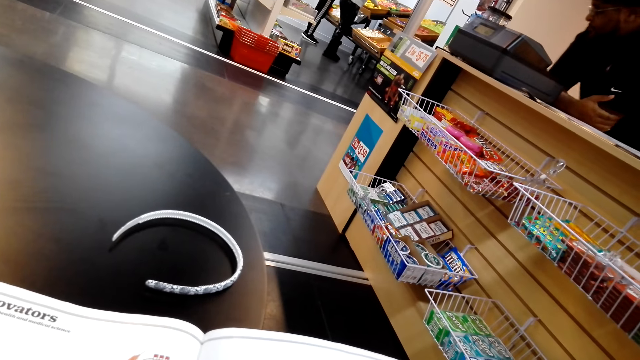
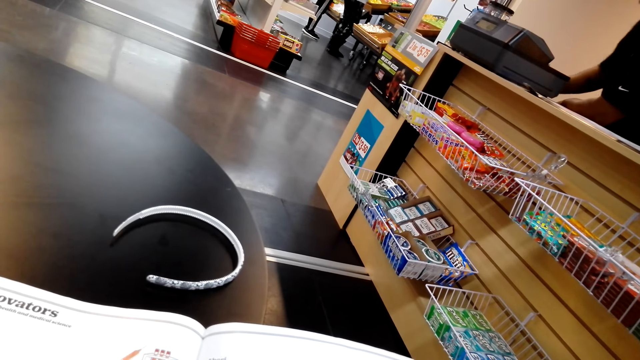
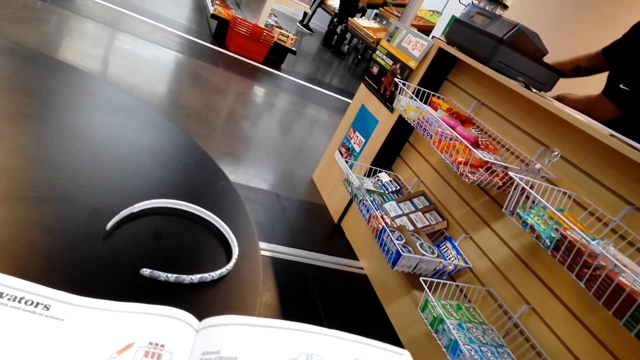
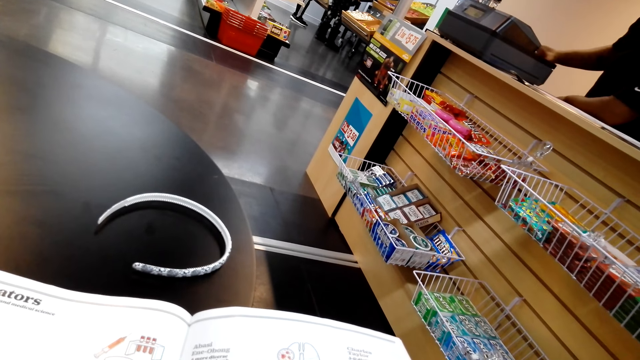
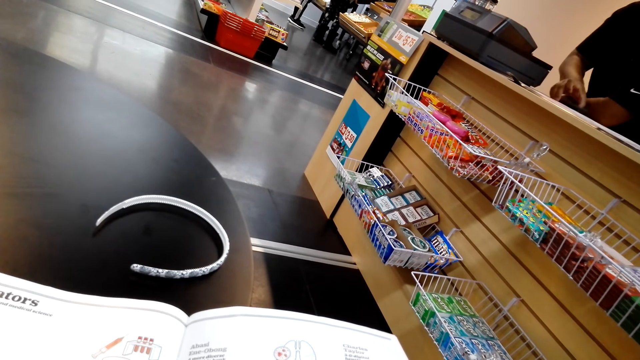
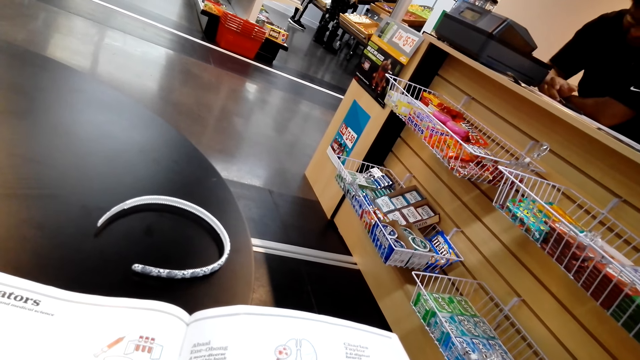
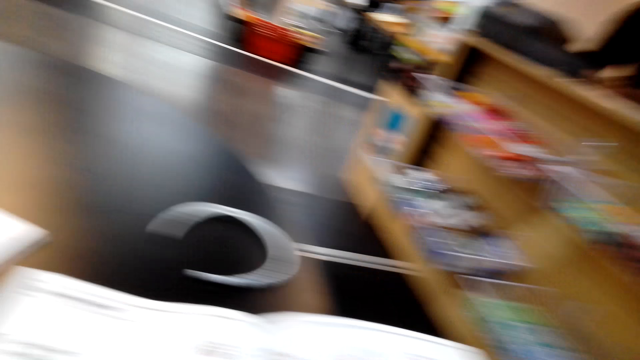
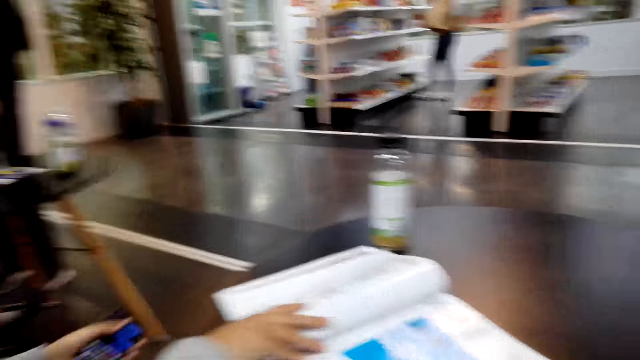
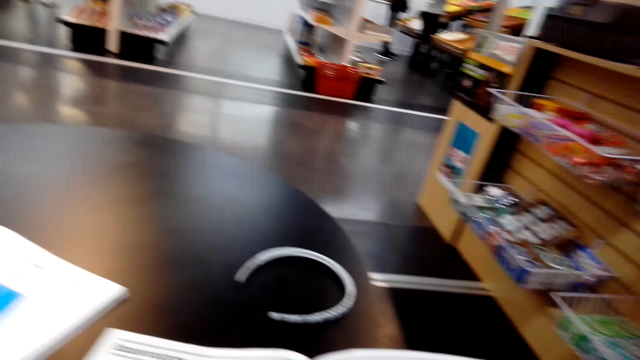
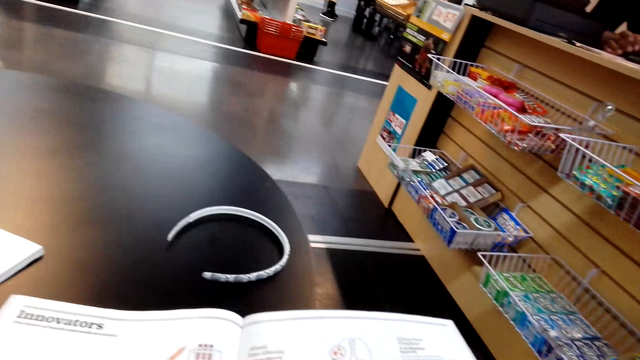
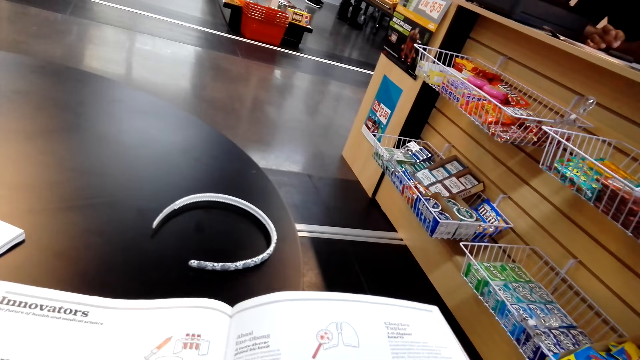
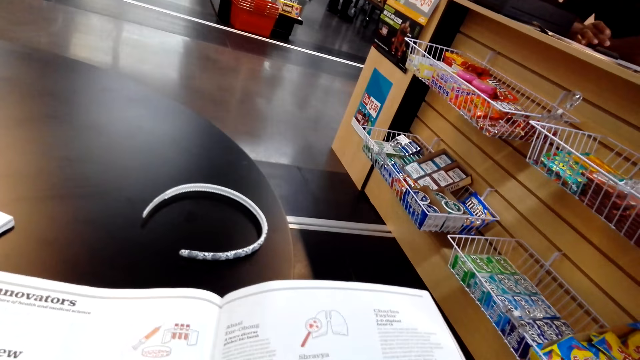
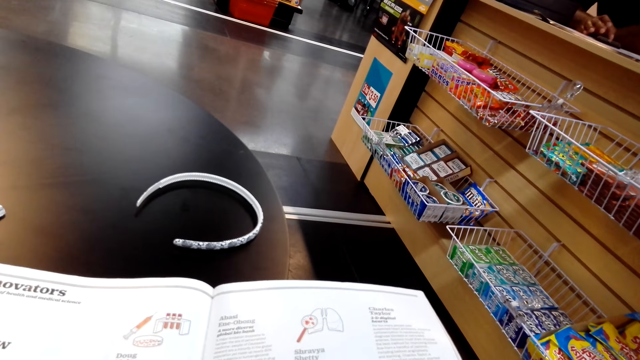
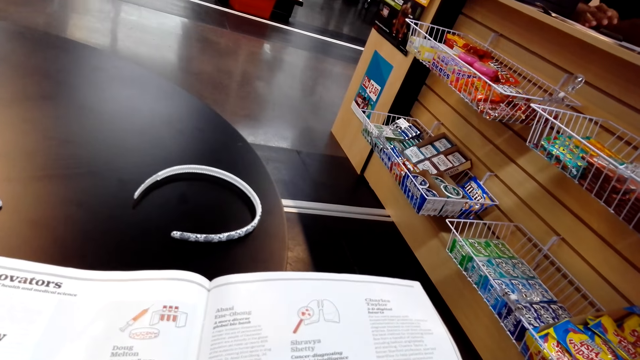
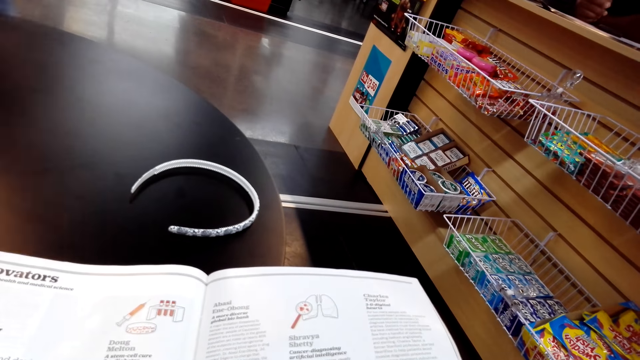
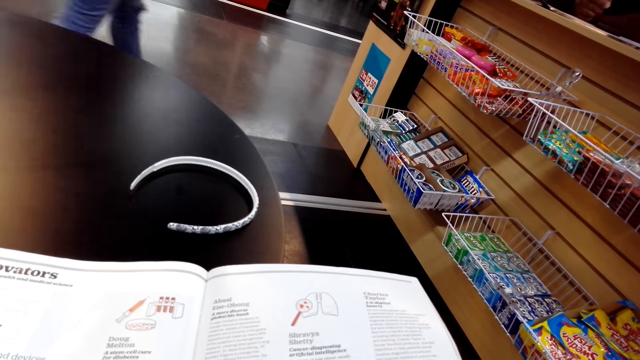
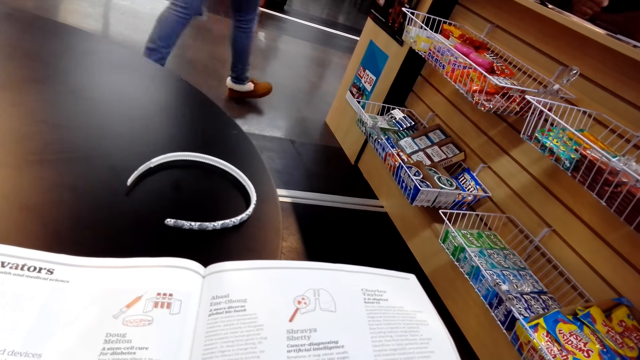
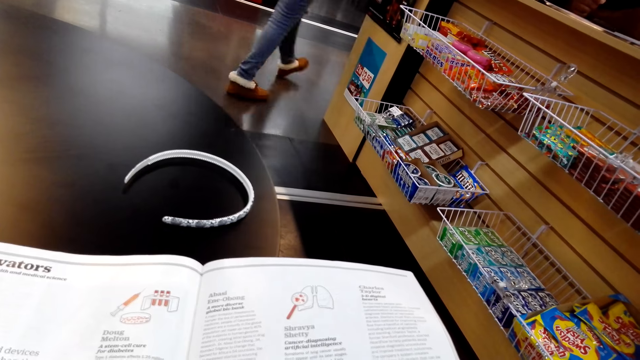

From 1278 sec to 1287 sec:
The camera wearer looks at a person on the left. They look around. They read a magazine.

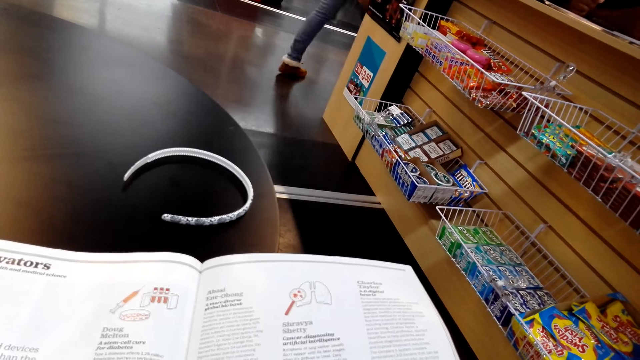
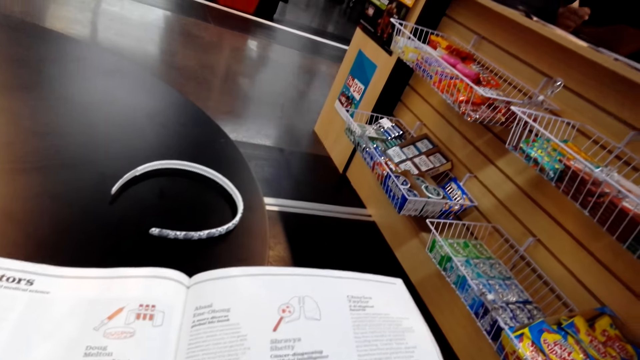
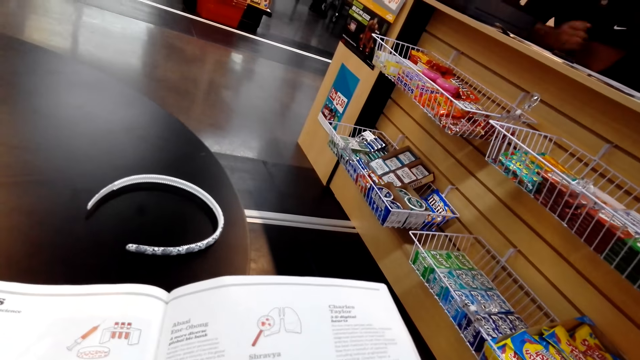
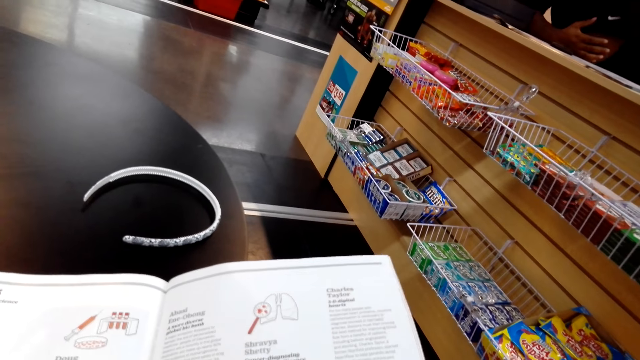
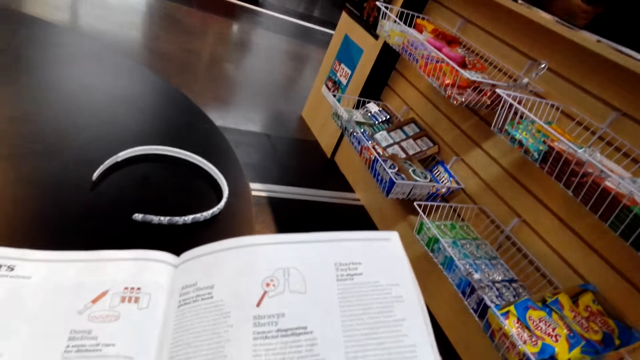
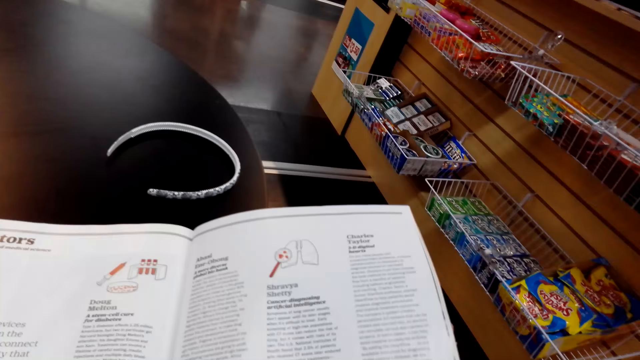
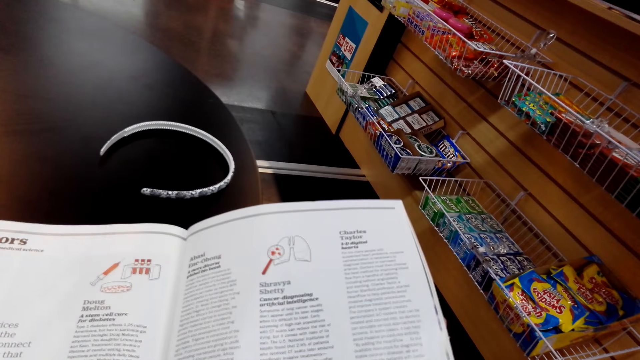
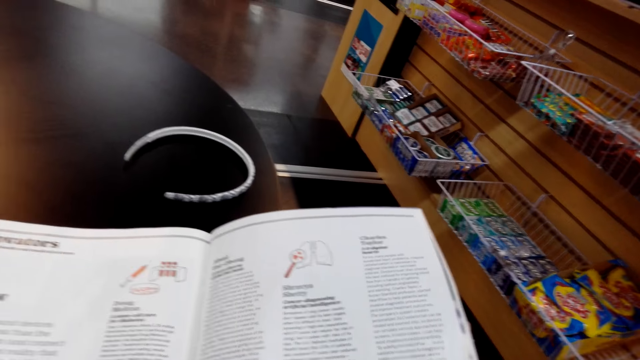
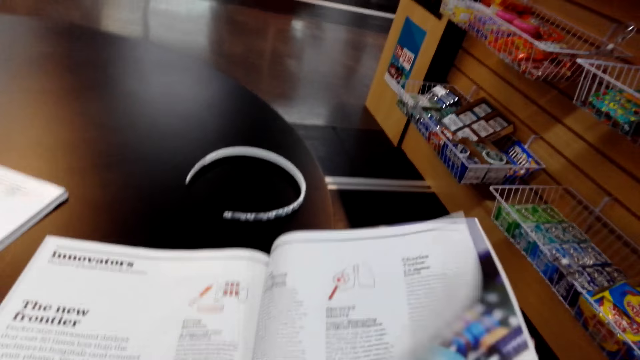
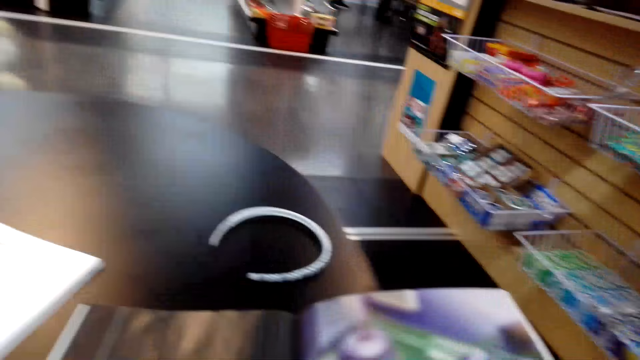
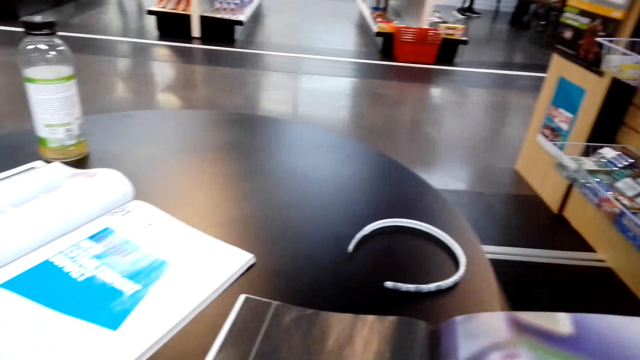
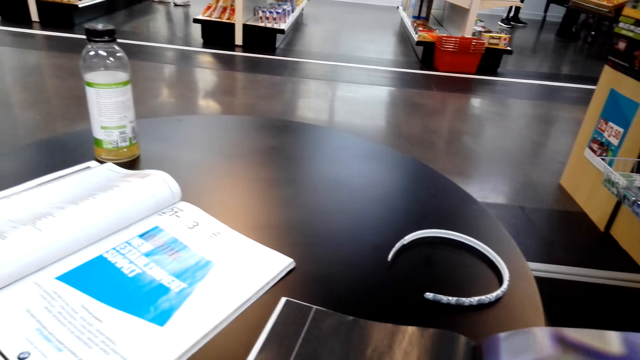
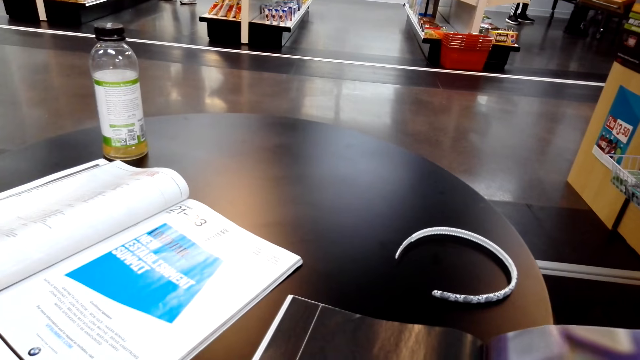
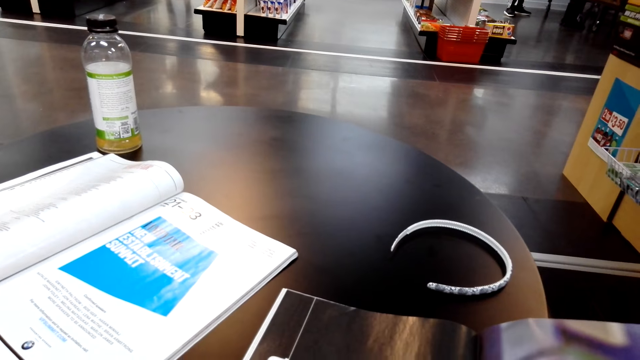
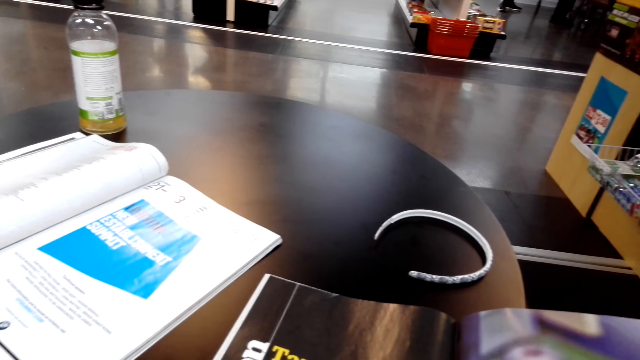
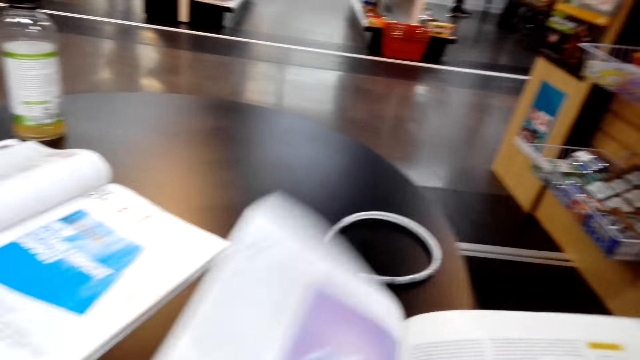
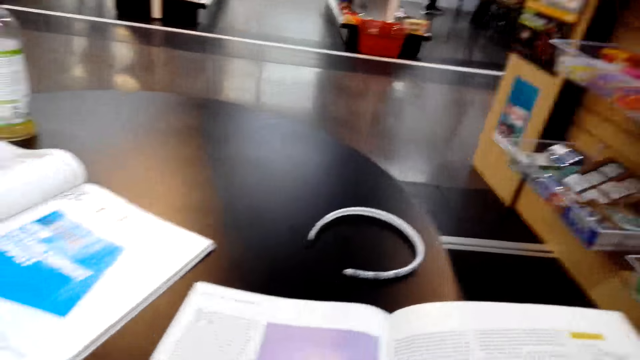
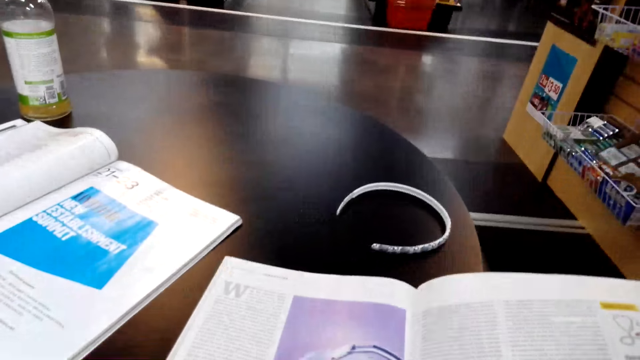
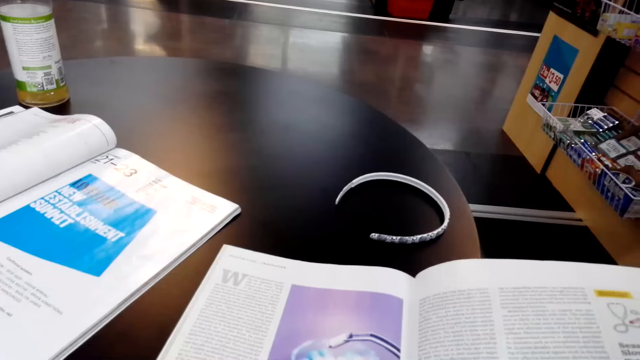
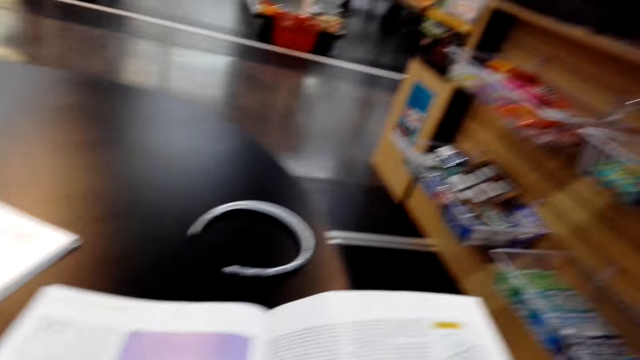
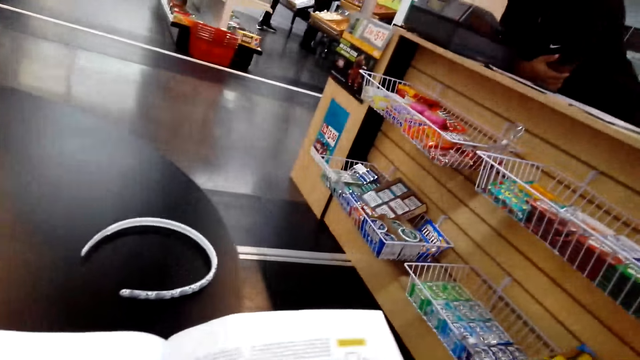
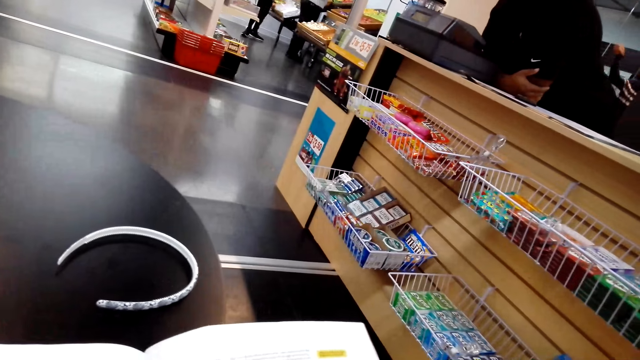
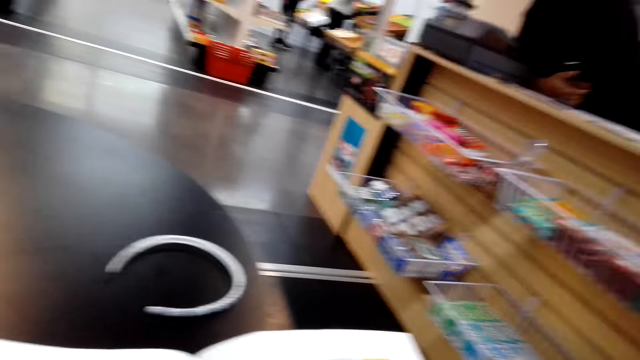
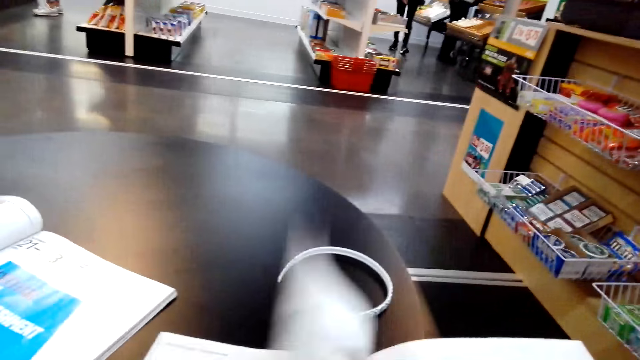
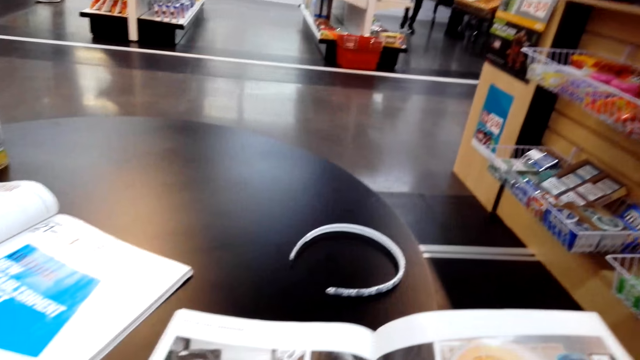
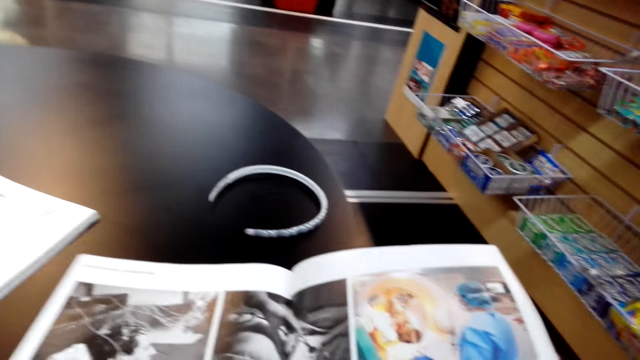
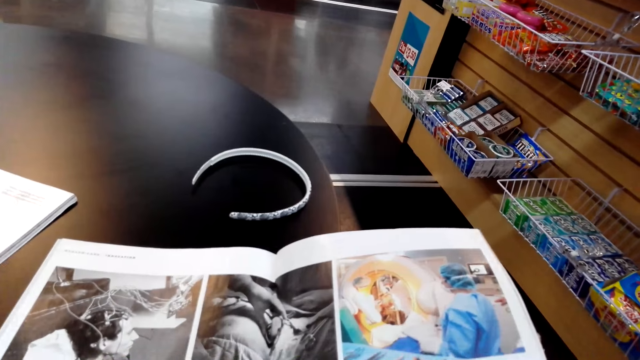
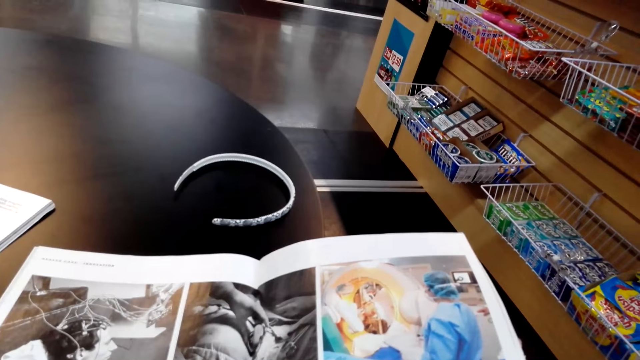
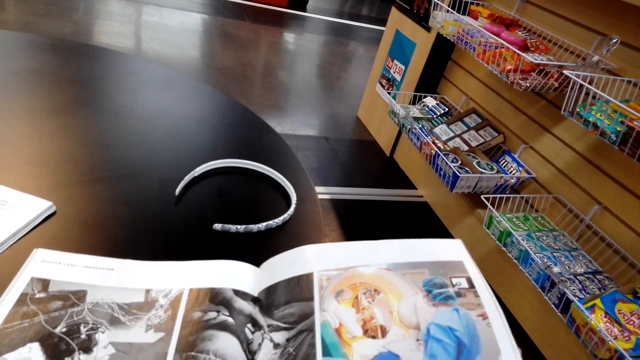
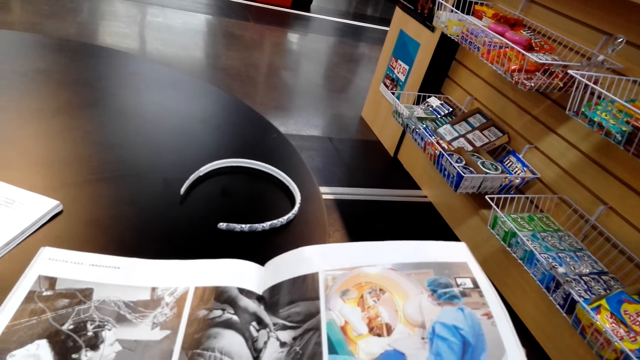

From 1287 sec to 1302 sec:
The camera wearer peruses the magazine. They open a page of the magazine. They read the magazine. They open a page of the magazine. They read the magazine. They open a page of the magazine. They read the magazine.
